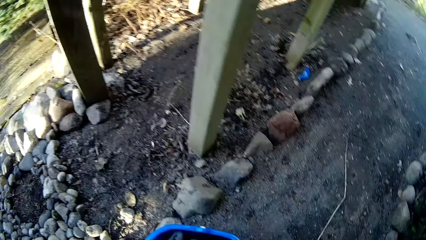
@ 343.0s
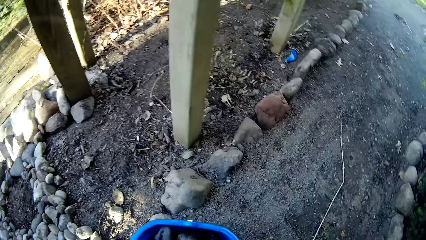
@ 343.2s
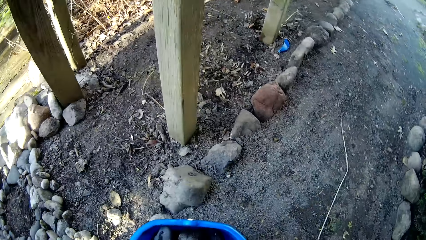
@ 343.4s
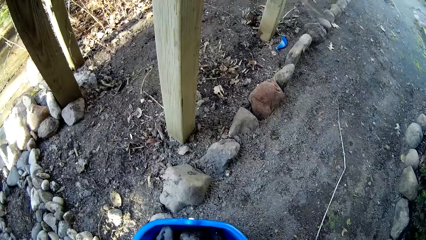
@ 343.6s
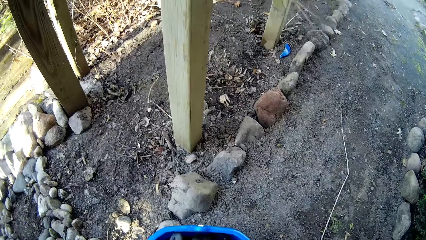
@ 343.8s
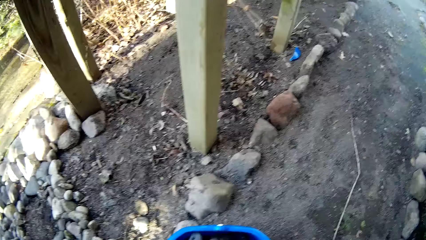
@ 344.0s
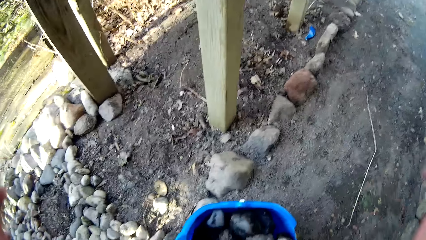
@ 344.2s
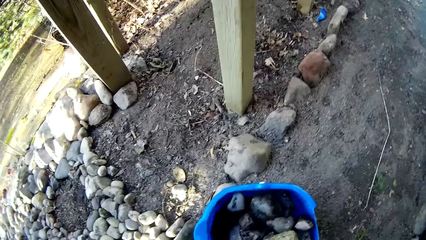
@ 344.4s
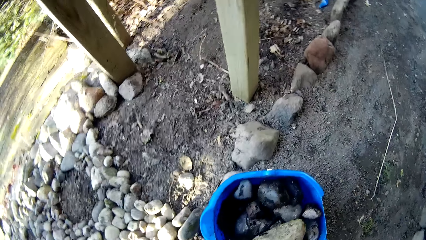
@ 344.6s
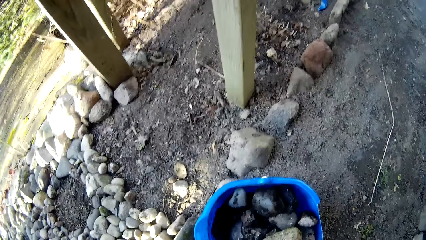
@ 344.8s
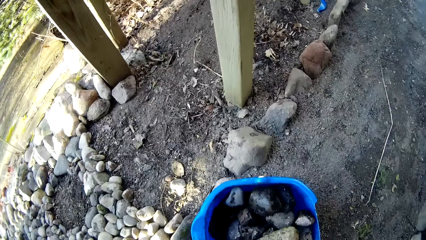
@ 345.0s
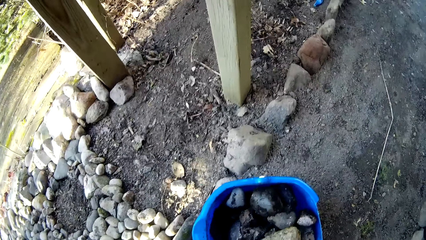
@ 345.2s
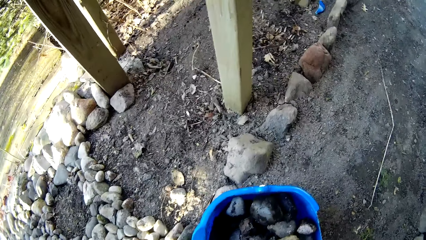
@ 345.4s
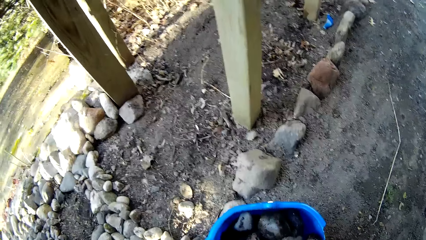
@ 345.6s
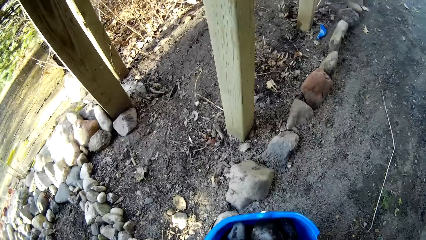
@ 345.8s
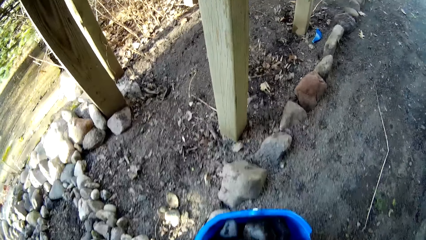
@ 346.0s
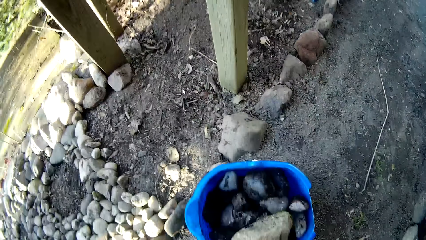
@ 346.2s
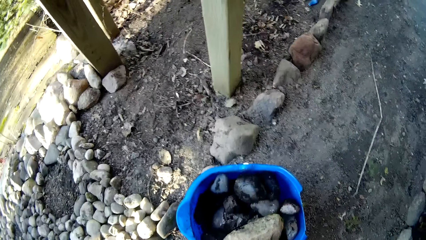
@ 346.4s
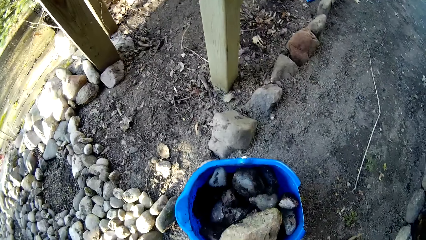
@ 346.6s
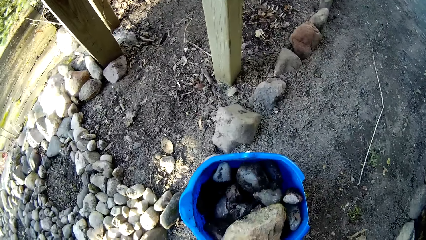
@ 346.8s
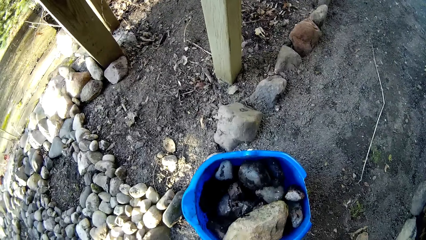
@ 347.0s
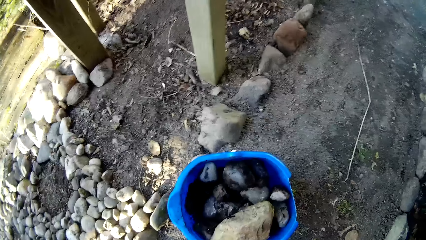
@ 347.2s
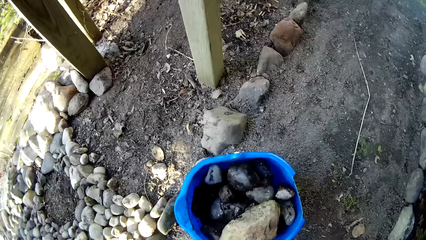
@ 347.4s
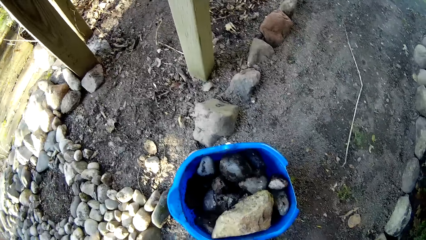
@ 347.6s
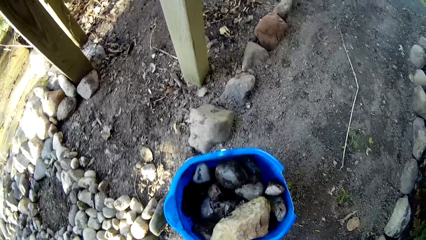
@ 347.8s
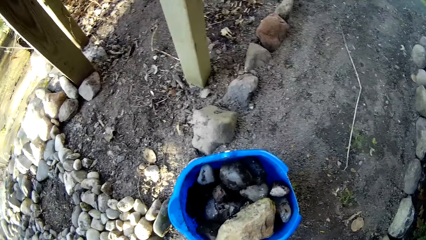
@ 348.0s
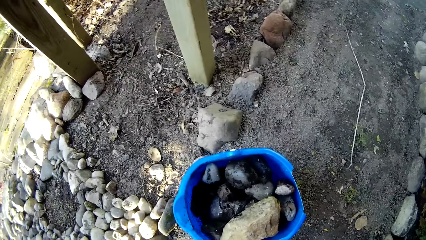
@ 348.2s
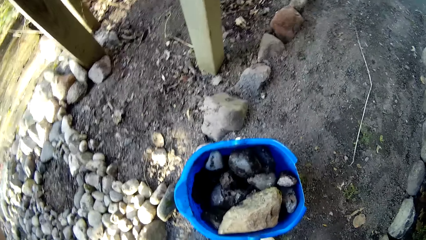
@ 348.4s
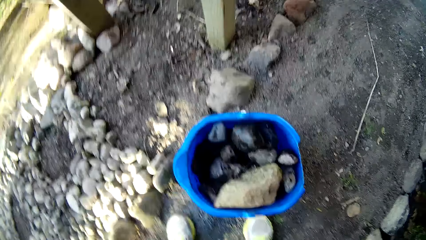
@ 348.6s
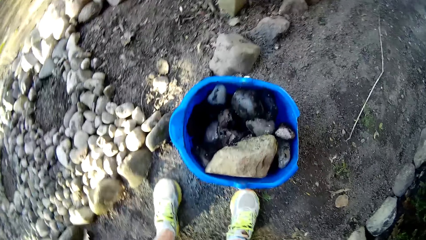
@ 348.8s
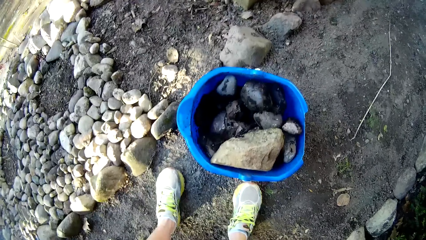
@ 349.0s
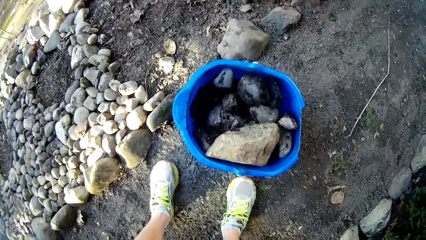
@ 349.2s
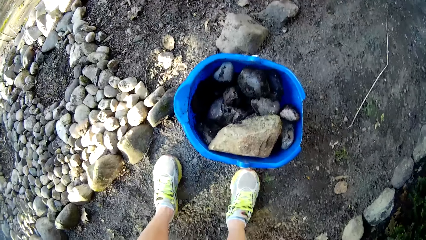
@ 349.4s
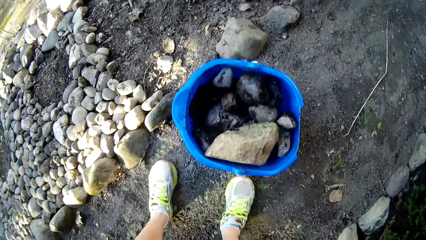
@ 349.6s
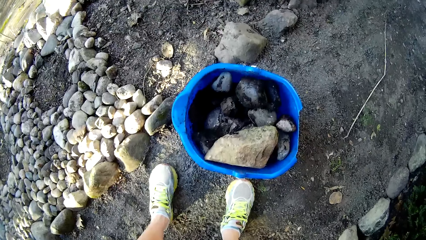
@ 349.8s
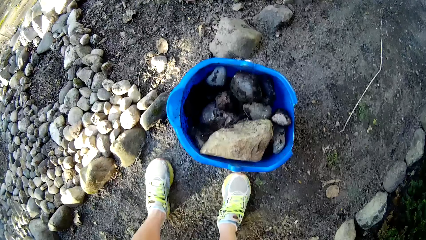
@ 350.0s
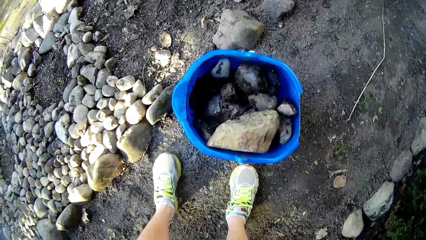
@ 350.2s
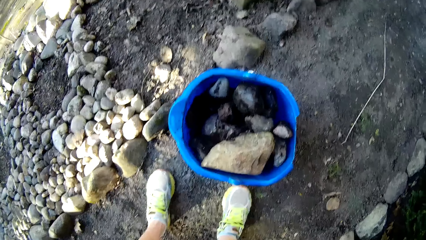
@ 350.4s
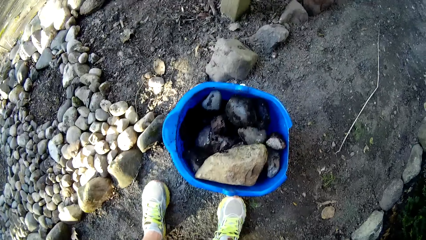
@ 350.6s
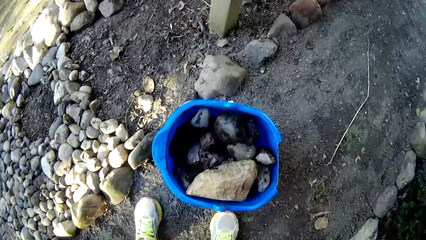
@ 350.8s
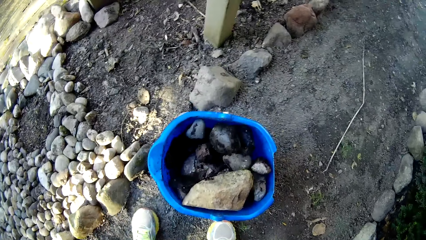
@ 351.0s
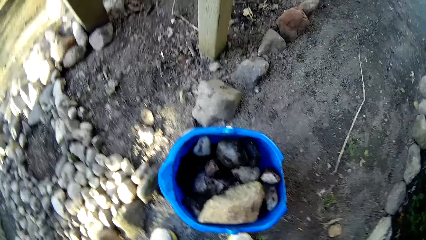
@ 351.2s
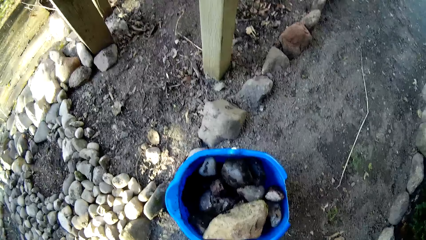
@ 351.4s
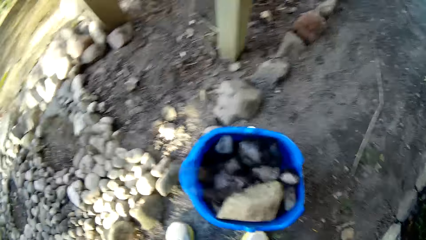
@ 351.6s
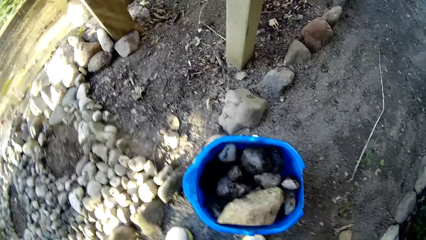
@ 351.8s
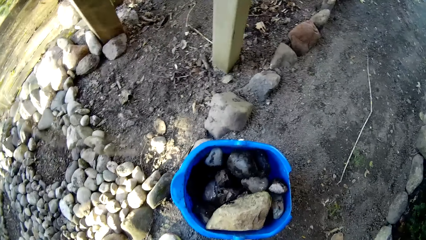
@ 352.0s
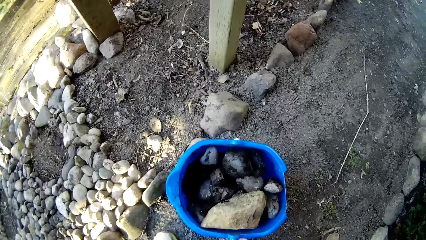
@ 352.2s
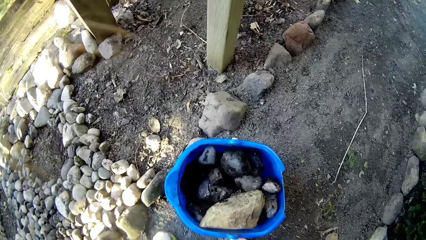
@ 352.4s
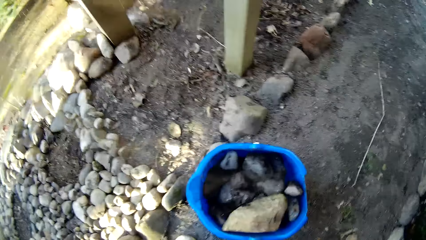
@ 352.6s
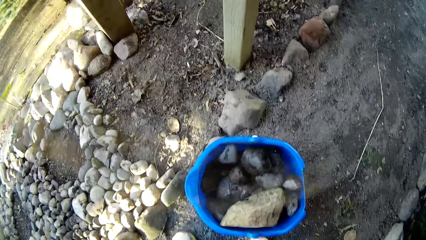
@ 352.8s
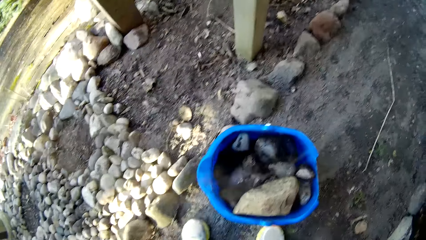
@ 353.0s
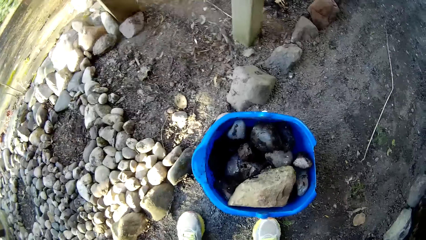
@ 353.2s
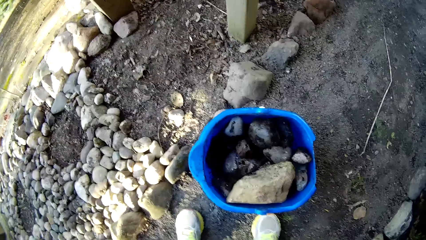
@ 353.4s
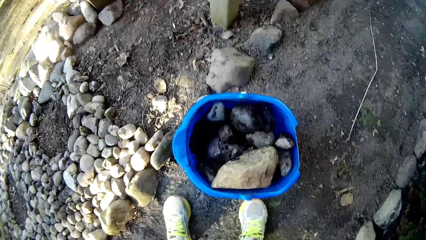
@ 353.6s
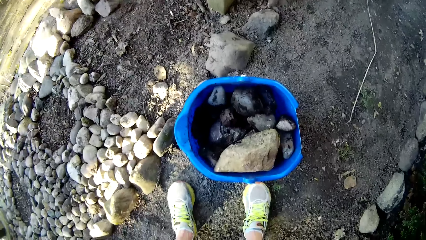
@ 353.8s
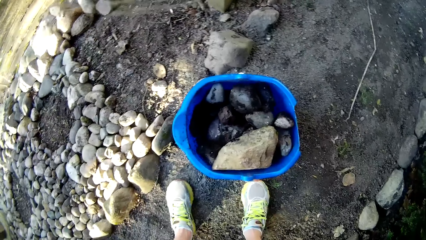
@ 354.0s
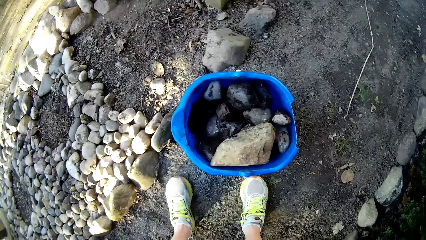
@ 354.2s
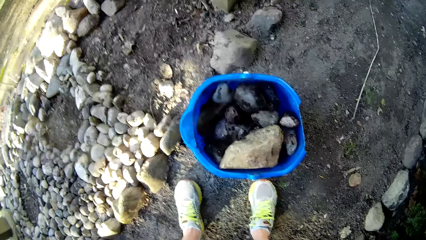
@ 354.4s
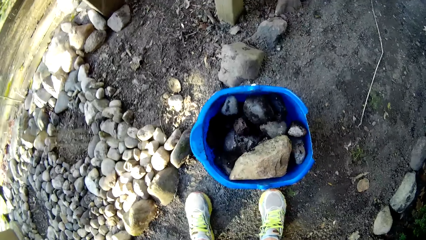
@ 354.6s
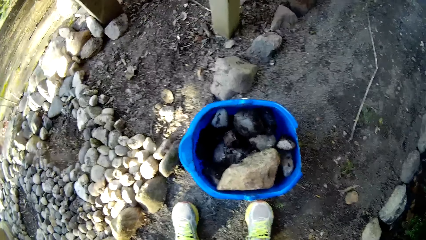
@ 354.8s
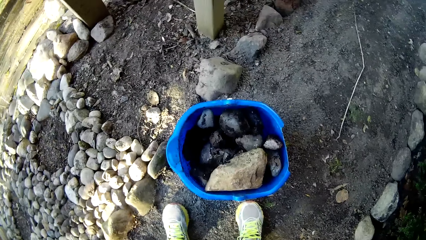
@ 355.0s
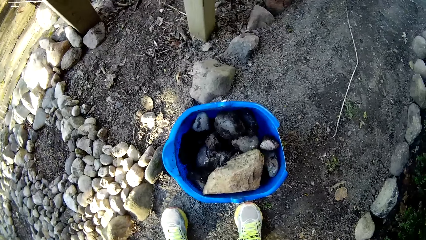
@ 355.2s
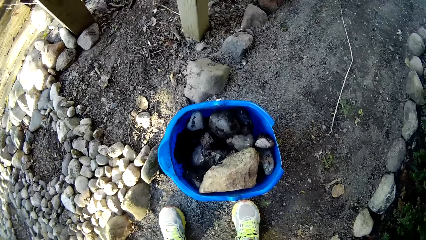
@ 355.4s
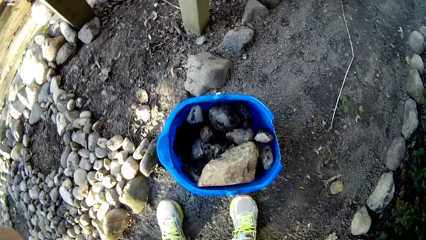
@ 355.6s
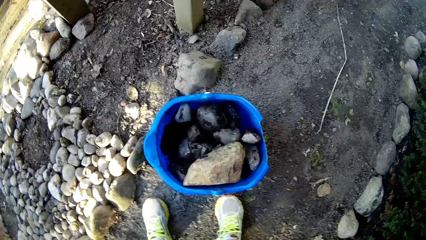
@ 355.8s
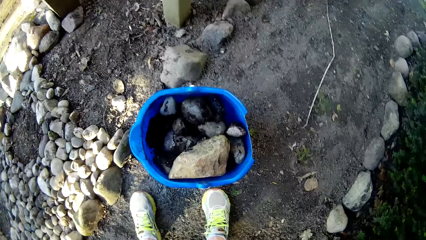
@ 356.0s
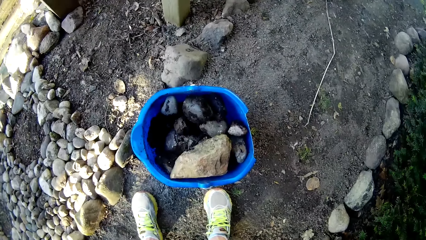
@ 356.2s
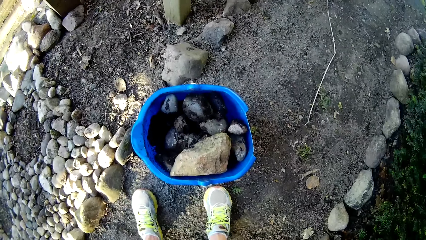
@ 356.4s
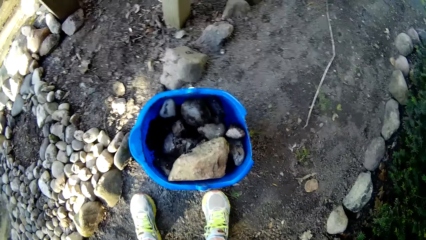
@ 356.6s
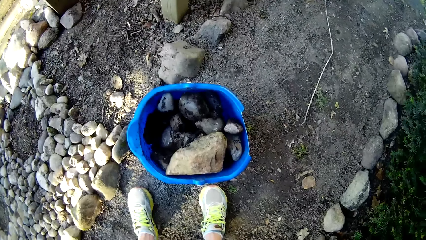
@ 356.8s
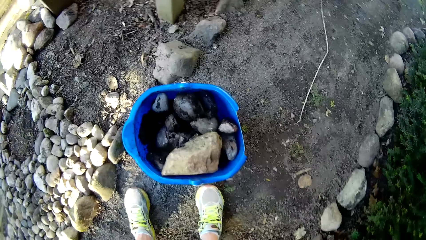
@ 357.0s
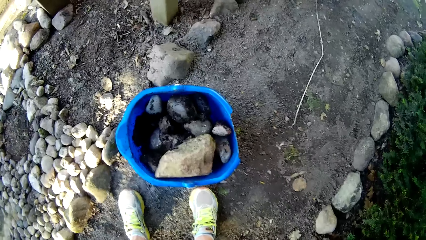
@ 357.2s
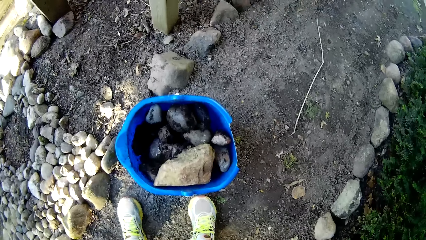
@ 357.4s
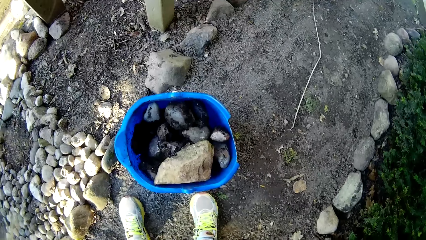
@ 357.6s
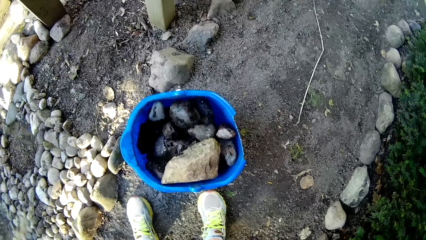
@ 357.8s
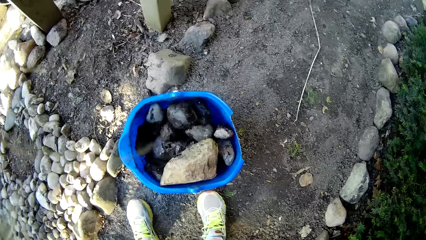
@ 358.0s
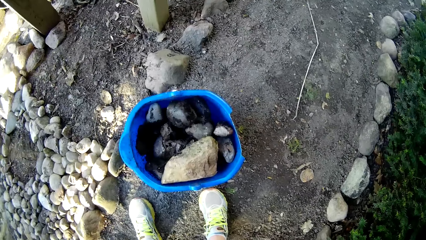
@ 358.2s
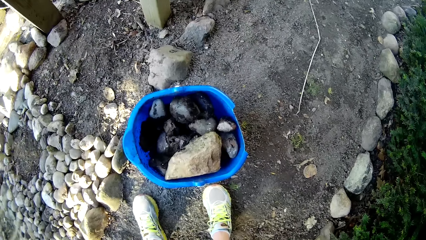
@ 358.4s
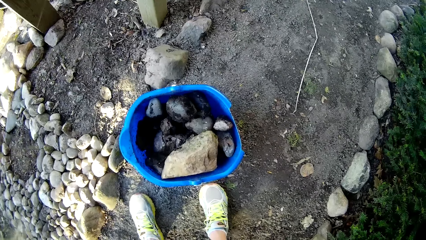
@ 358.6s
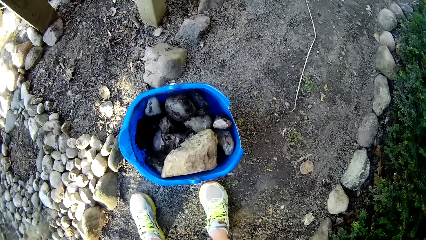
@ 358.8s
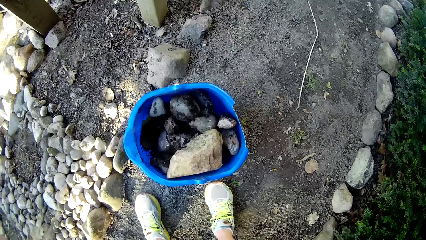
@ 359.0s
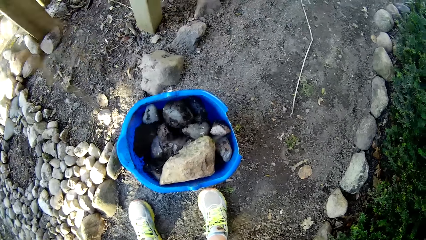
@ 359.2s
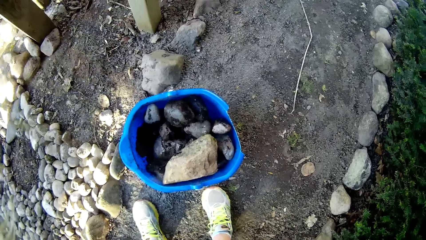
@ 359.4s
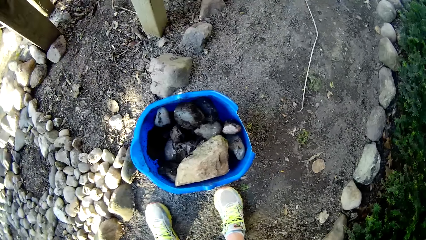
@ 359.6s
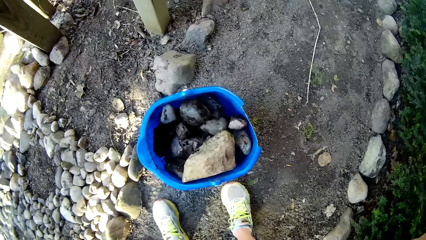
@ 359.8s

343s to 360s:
The camera wearer stares around. They touch the camera with both hands.
